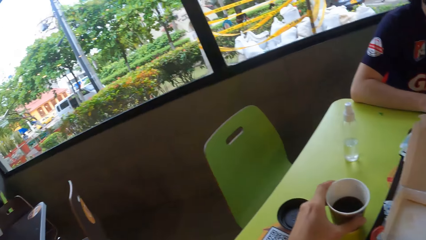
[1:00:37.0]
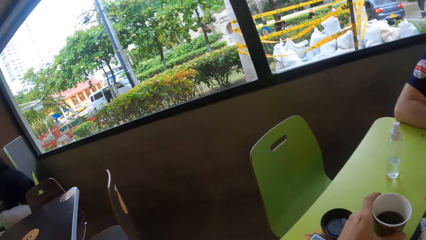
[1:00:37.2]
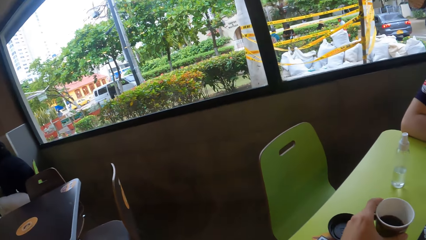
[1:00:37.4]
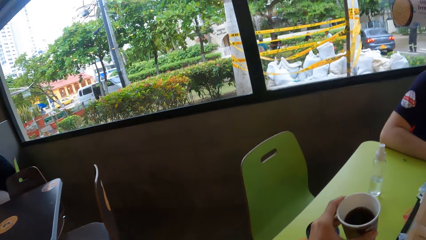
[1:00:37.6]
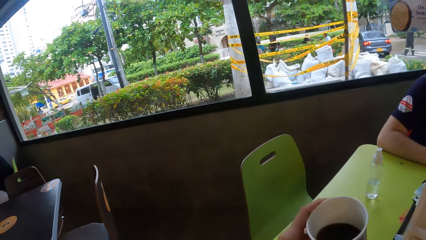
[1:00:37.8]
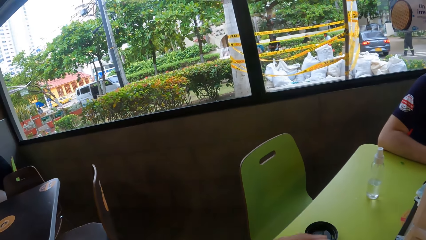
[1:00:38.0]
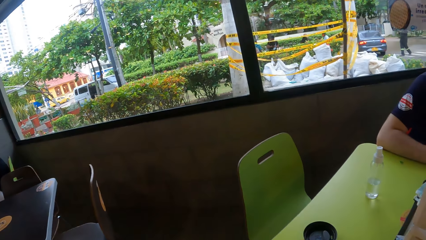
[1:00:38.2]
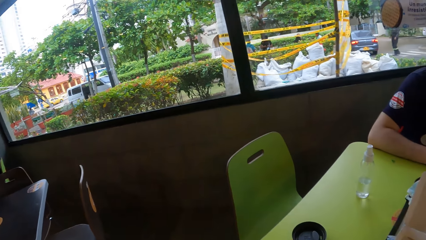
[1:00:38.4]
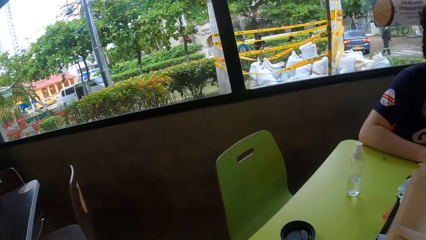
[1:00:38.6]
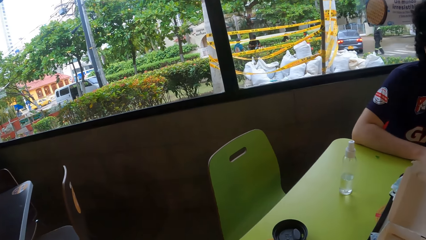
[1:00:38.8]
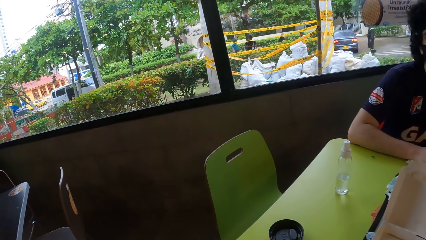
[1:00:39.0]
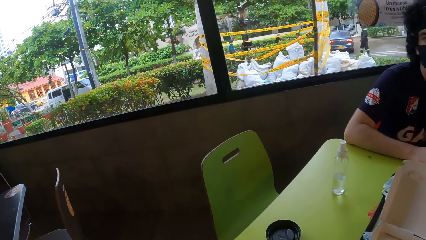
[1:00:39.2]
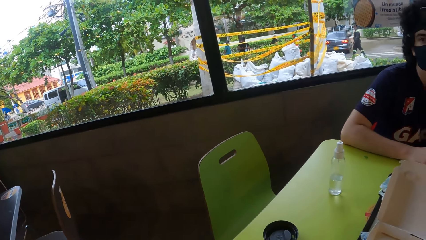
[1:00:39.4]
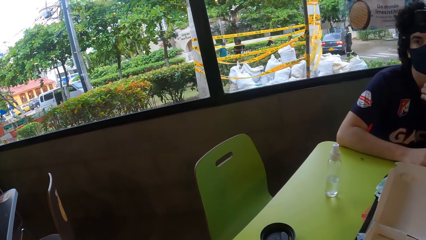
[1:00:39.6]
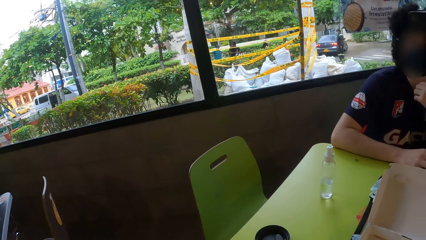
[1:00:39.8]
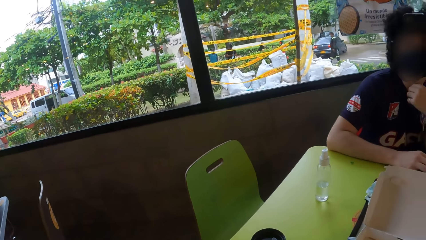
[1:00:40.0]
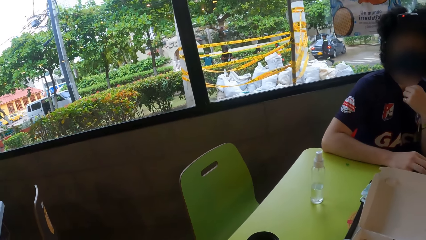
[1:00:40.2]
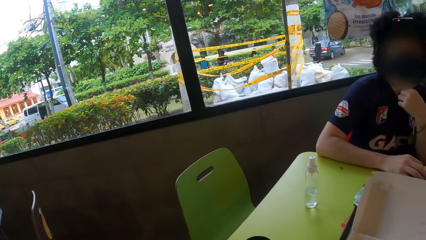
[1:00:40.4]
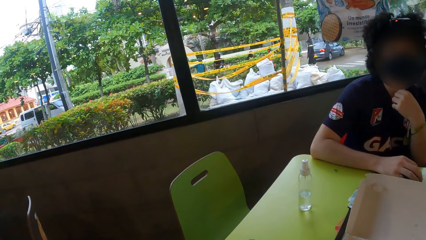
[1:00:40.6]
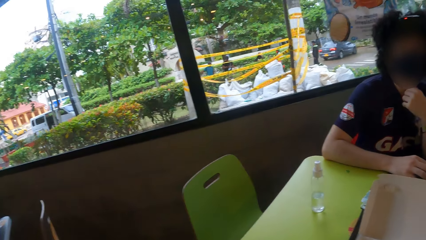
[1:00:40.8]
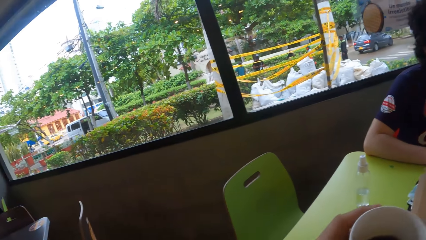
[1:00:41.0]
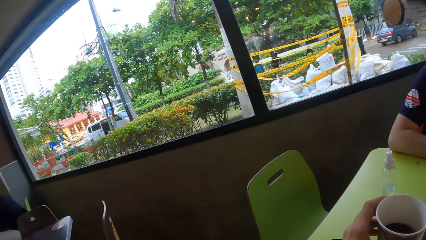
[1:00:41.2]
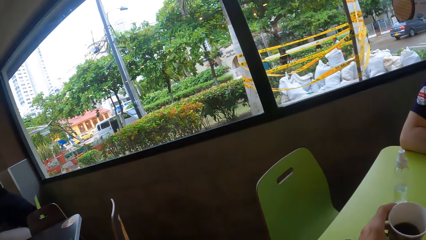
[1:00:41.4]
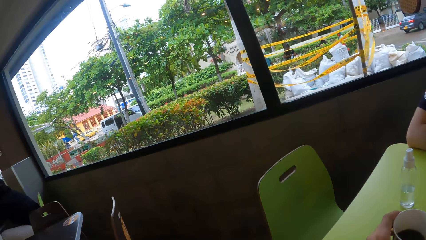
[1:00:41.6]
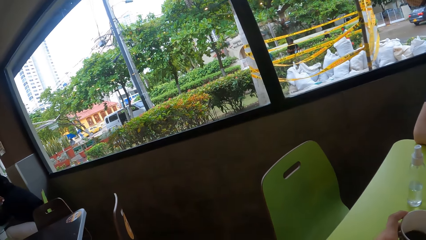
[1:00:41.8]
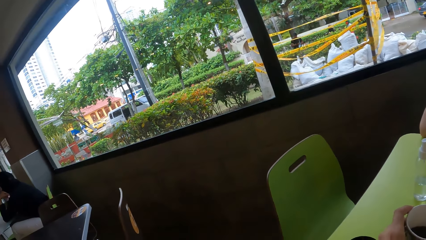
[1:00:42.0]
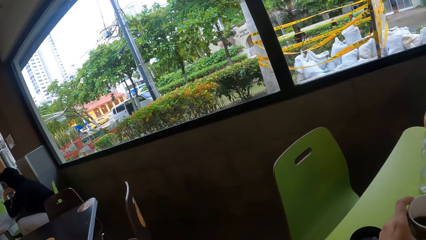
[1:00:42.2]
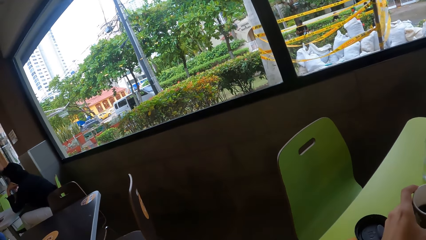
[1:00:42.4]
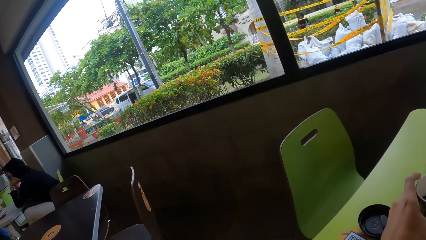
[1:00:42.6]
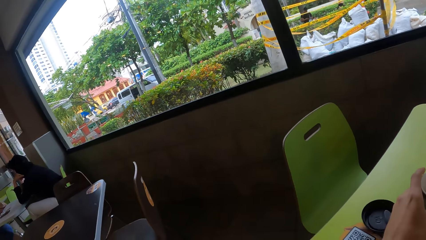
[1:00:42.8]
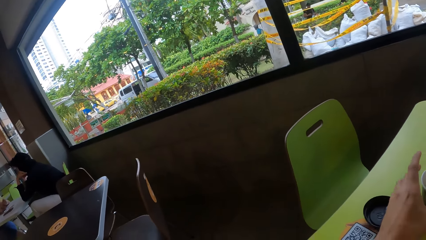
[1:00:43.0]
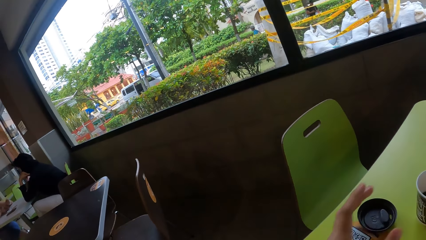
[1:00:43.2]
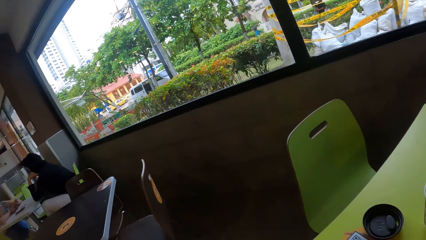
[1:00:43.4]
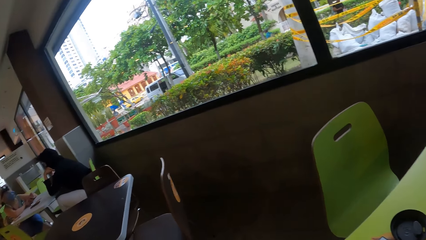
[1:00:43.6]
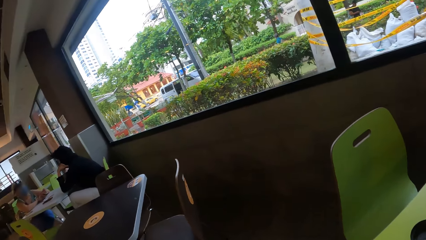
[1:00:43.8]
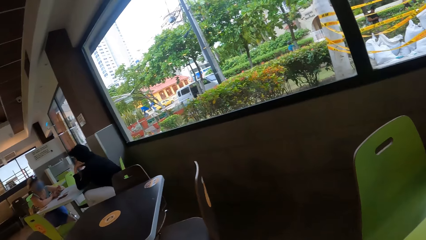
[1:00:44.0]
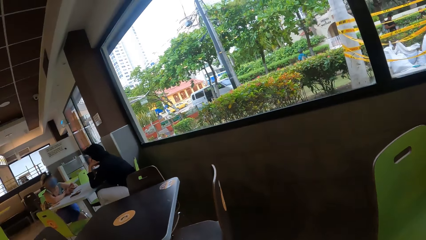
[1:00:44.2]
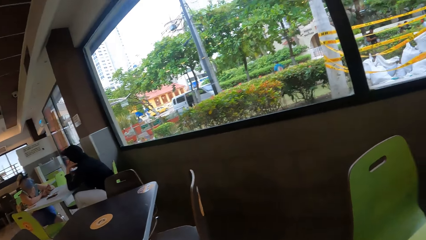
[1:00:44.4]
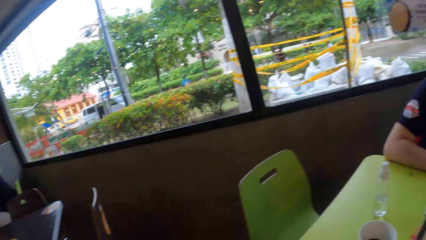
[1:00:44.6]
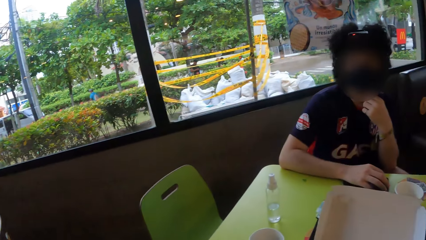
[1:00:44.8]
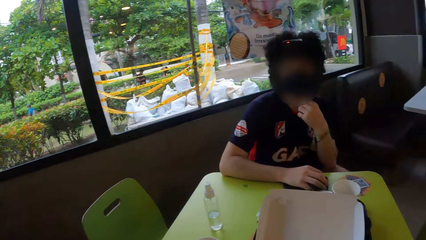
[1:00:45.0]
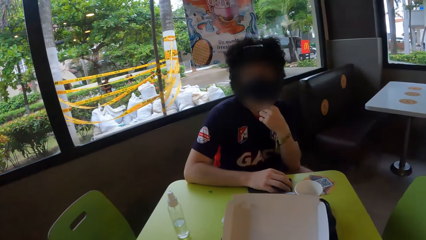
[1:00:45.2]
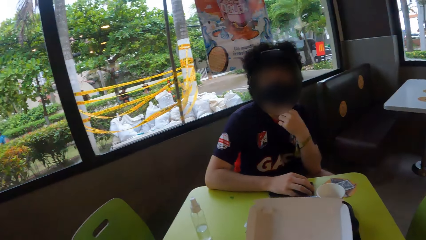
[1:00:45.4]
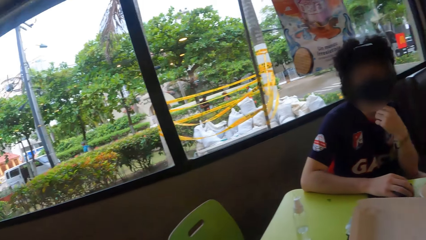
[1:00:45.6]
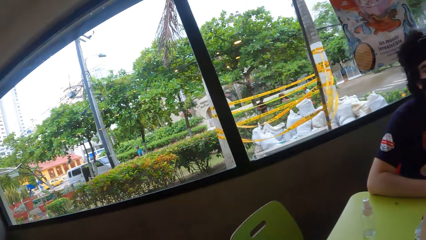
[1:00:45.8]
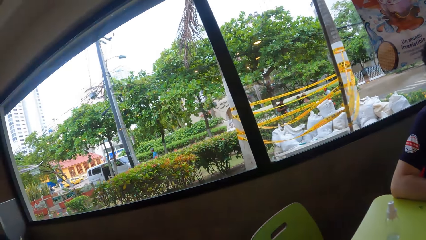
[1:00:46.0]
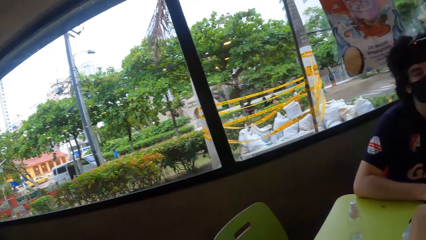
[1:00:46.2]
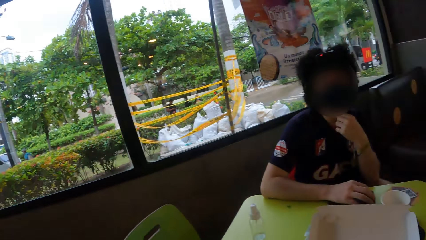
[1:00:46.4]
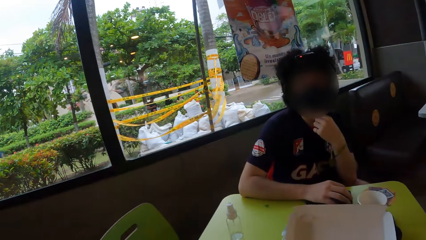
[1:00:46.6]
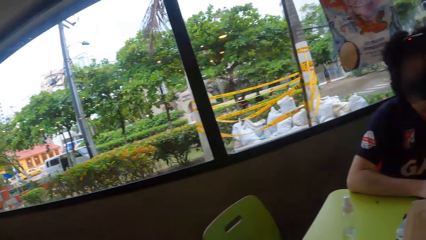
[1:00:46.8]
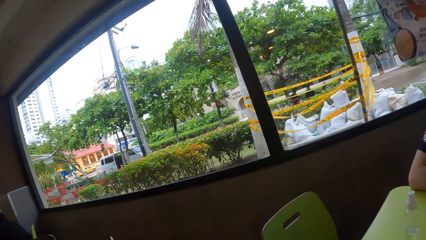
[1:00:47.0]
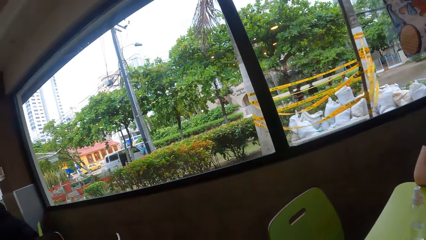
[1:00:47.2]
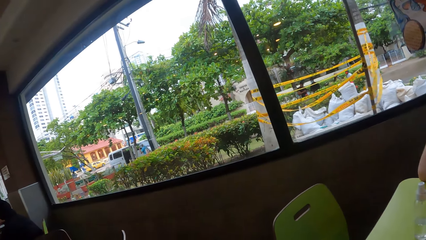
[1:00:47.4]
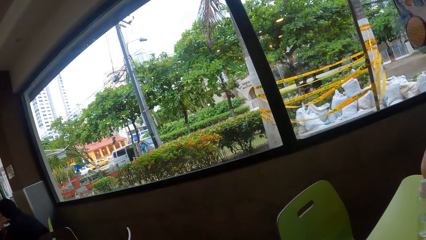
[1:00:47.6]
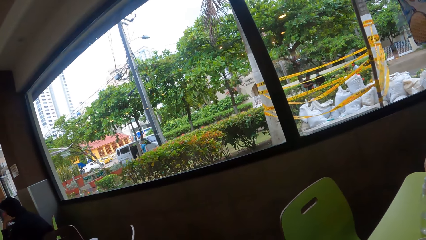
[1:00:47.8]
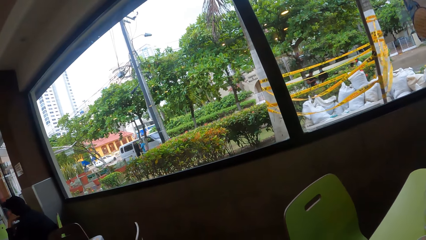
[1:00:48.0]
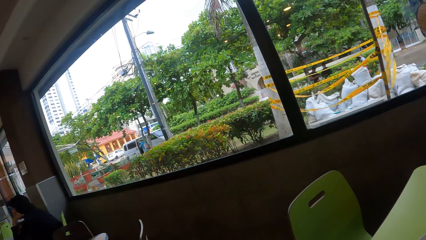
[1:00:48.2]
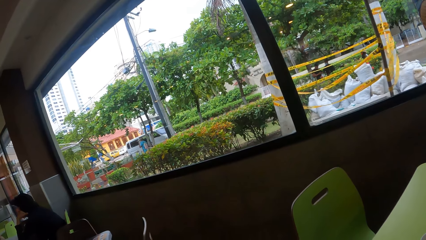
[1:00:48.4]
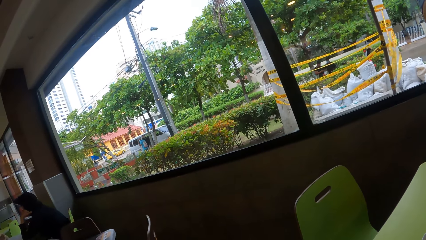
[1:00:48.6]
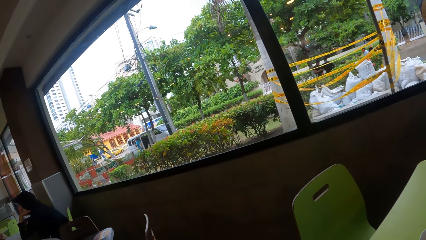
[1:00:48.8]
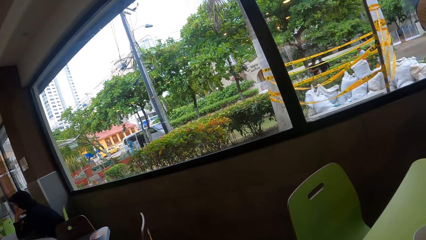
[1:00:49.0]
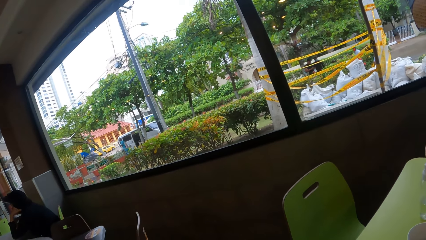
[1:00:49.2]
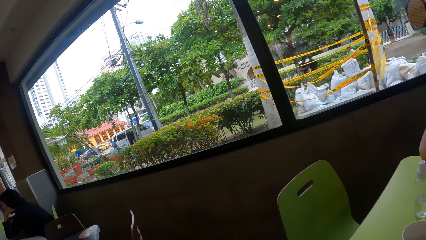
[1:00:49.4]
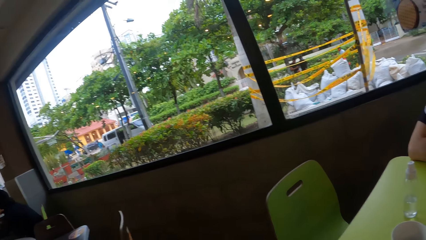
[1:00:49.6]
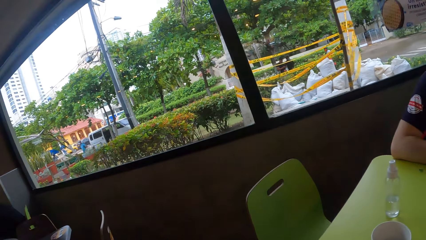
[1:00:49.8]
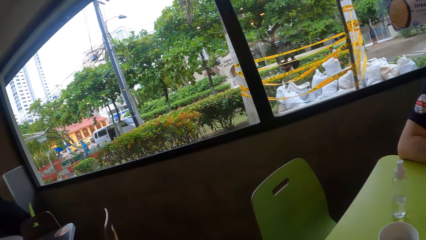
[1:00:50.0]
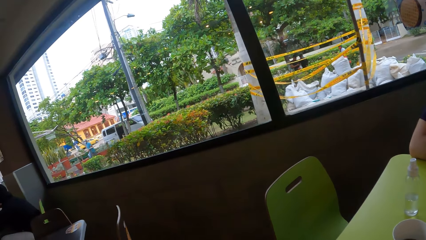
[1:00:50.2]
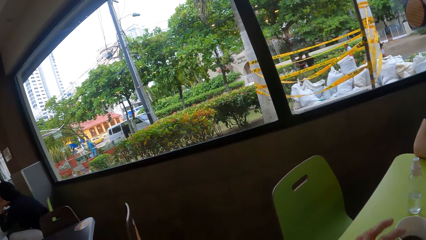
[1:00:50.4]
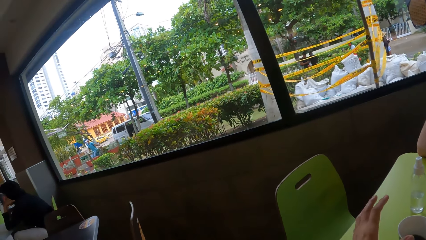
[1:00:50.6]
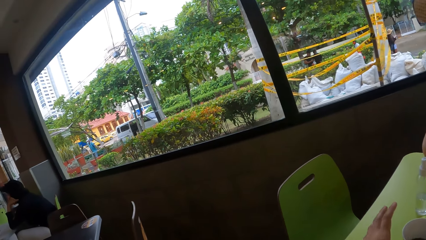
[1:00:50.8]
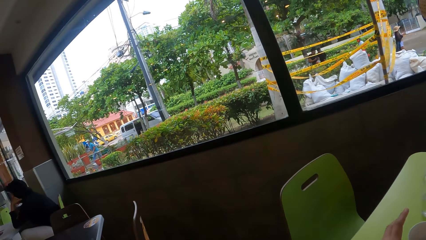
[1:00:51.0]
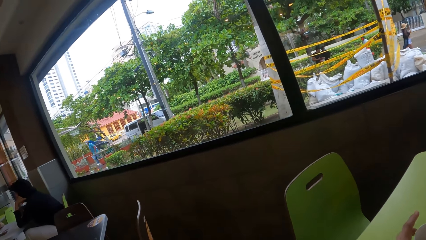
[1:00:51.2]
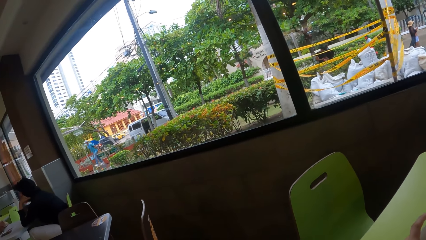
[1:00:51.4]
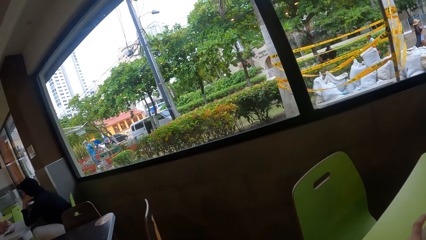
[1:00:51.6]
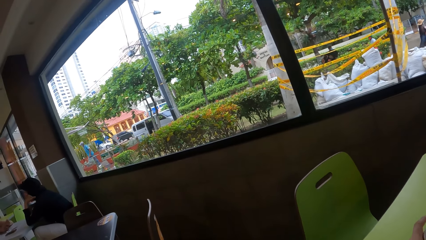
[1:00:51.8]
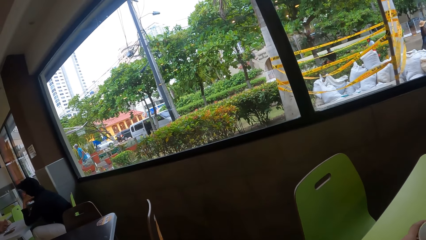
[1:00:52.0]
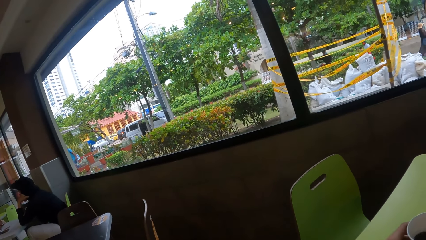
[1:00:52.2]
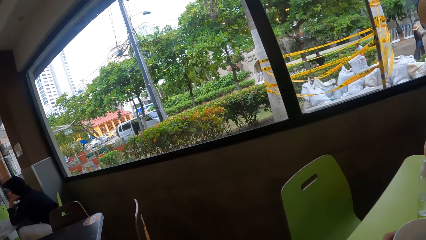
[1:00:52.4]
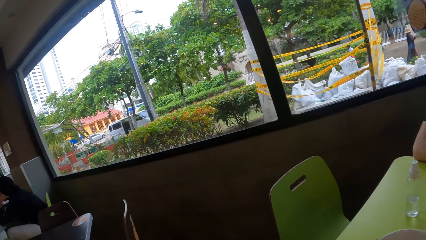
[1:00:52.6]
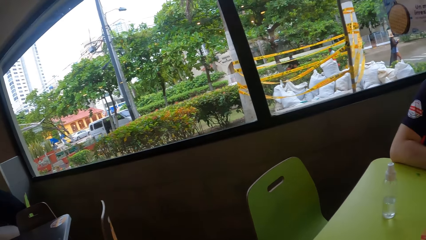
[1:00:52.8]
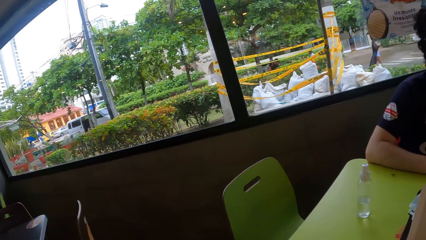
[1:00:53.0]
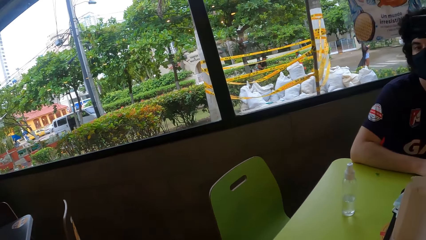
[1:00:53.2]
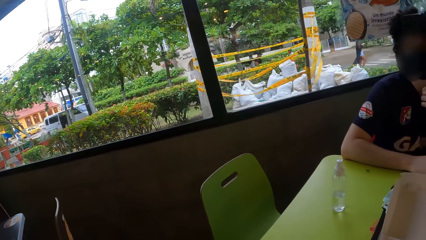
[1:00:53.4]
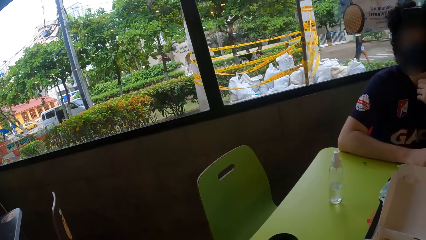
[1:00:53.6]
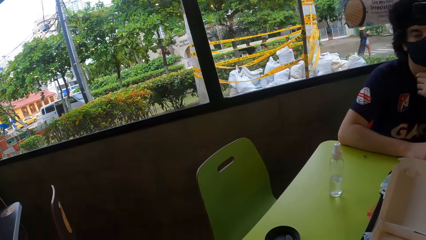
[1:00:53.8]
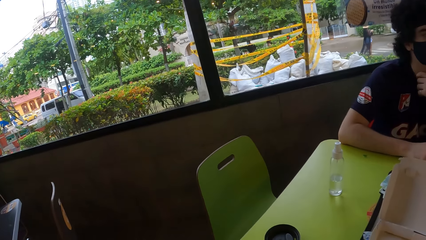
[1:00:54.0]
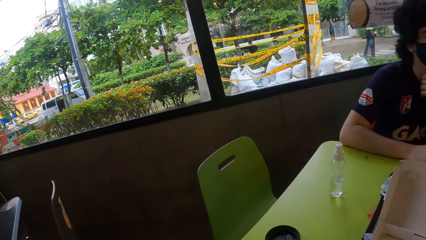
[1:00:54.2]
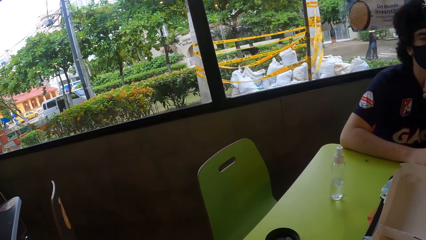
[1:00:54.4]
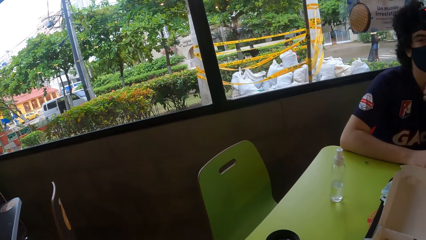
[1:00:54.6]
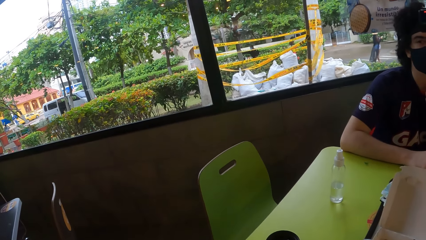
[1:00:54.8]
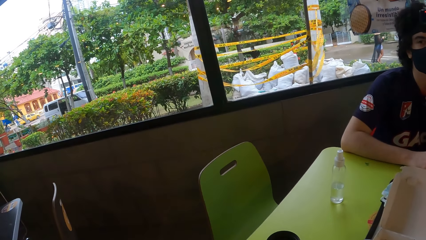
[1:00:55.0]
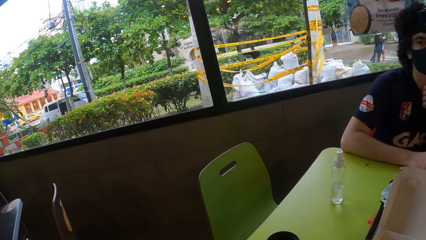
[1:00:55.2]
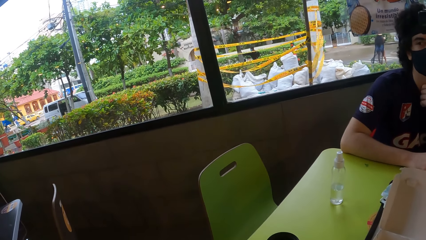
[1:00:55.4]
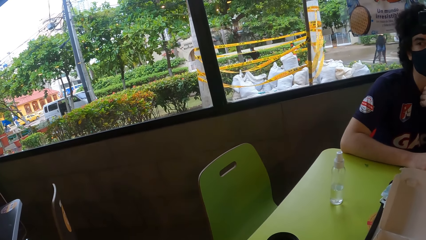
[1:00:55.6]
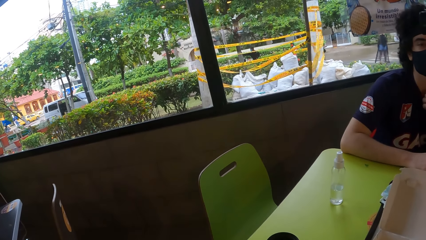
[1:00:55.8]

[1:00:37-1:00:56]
The camera wearer puts a cup on the table. They drink the tea or coffee in the cup. They put the cup on the table. They look around the window. They pick up the cup. They drink the coffee.
